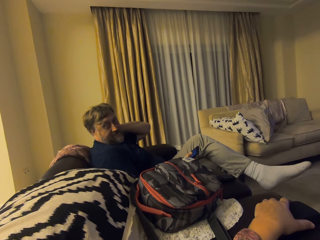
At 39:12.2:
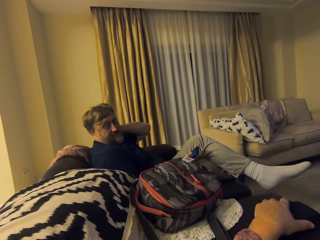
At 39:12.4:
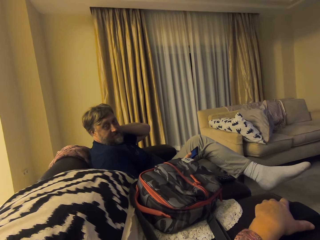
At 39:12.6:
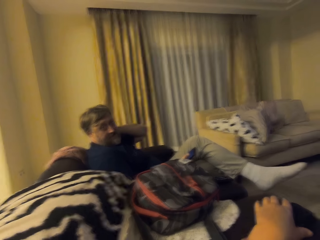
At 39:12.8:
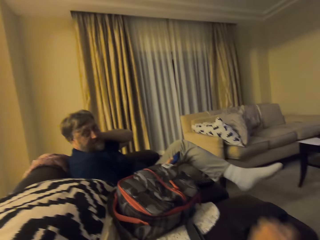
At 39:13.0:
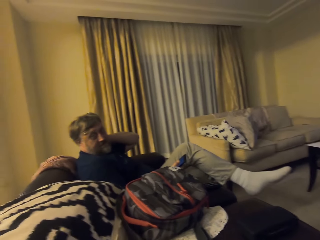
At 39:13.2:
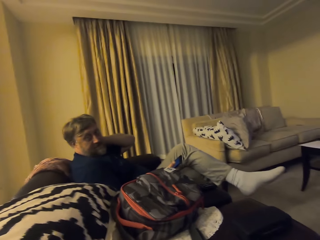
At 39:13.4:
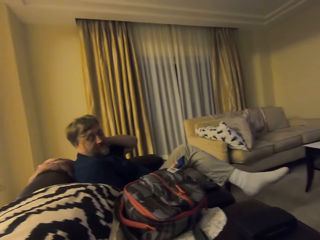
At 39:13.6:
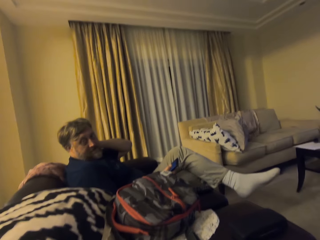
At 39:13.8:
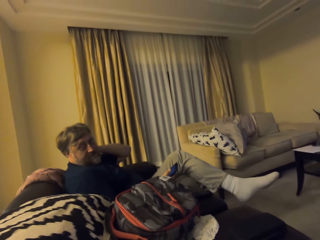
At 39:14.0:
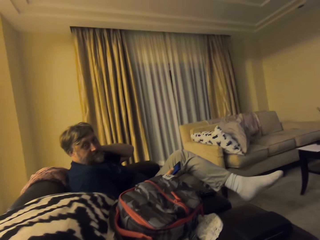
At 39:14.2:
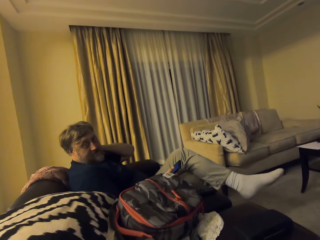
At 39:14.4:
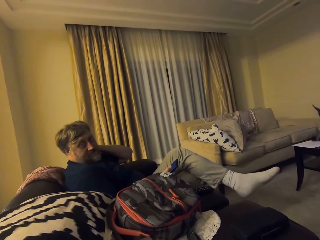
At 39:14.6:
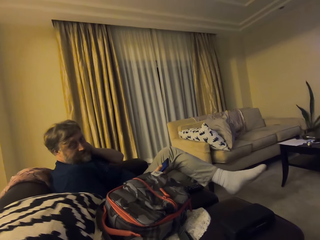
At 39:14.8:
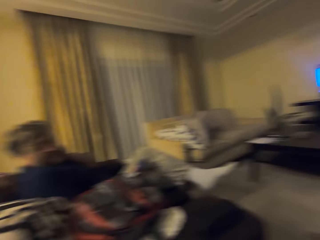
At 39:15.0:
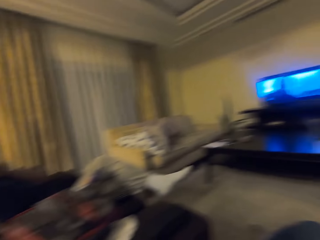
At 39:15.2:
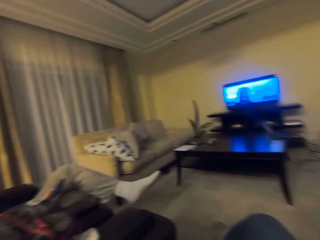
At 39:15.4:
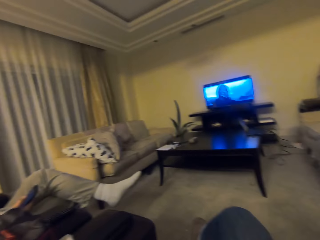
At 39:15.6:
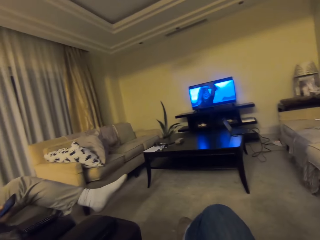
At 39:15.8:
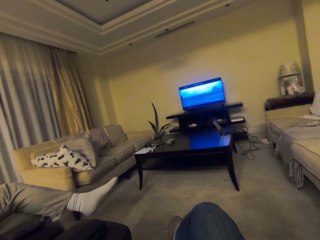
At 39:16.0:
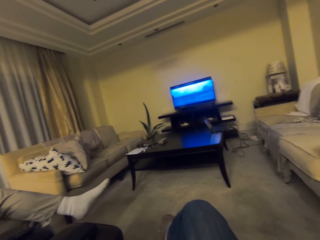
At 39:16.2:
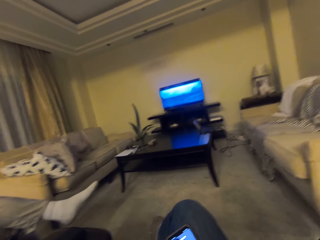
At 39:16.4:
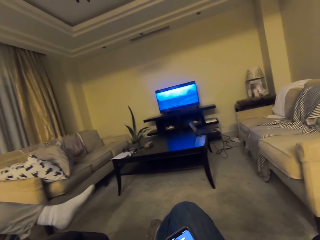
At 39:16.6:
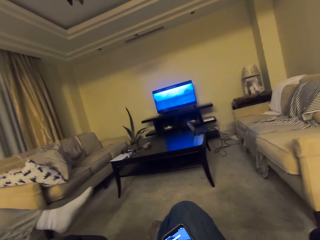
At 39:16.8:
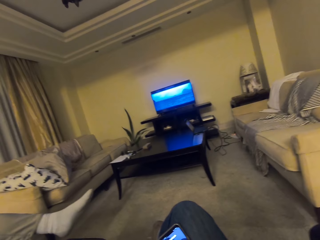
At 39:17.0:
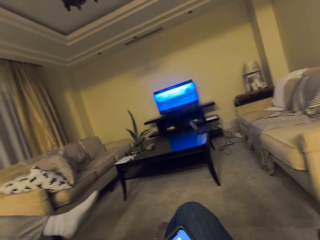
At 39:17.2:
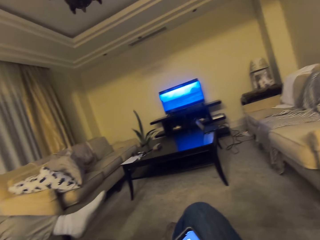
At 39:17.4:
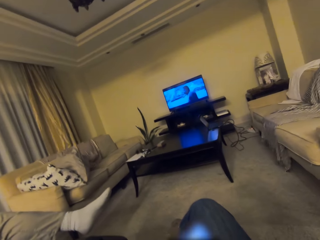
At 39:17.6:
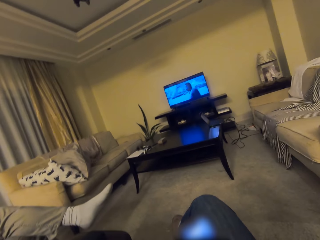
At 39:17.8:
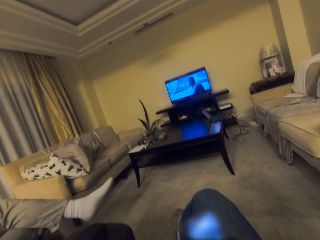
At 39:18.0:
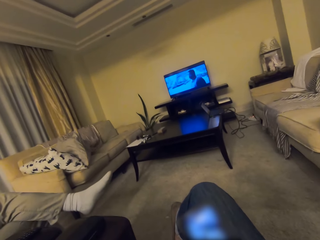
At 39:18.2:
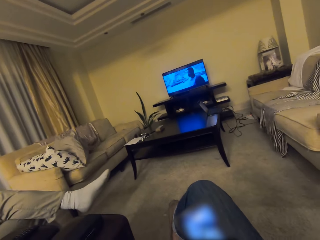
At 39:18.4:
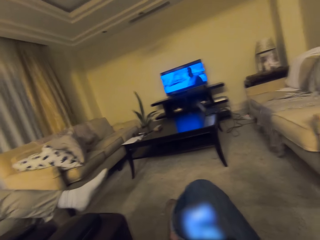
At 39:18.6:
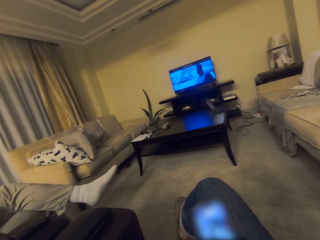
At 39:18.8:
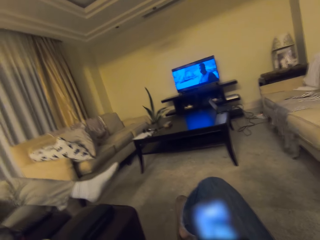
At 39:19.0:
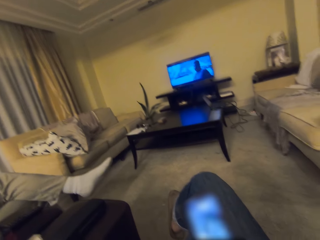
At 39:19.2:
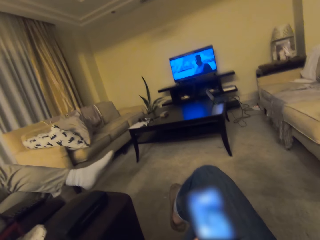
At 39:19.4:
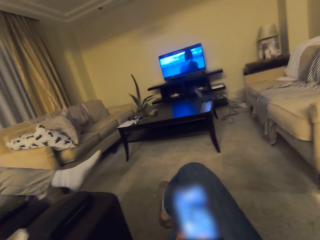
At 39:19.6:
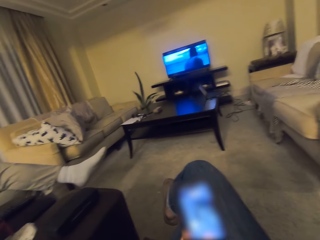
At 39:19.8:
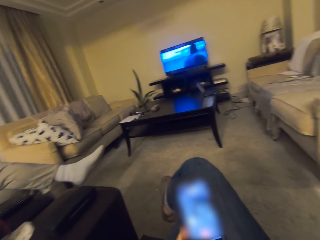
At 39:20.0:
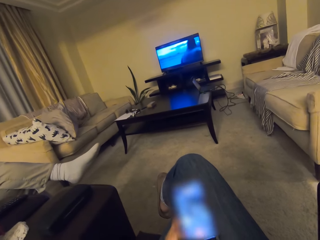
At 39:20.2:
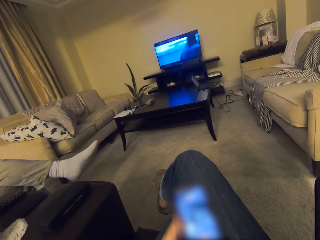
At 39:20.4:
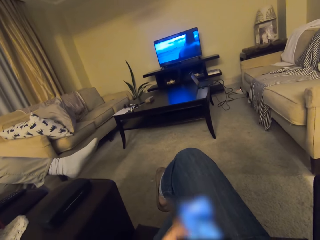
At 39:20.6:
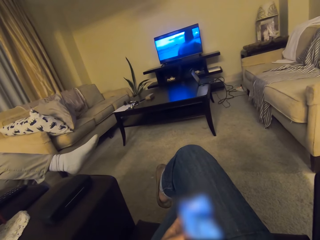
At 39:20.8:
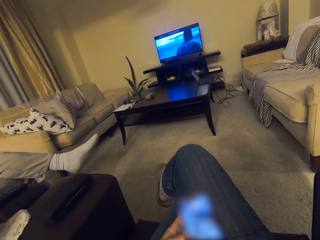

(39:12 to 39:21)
The camera wearer turns around. They operate a phone.

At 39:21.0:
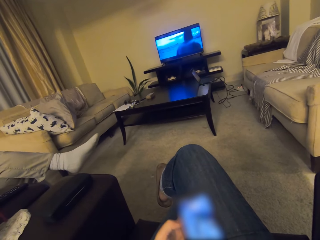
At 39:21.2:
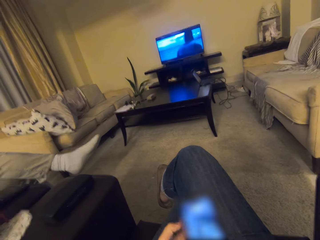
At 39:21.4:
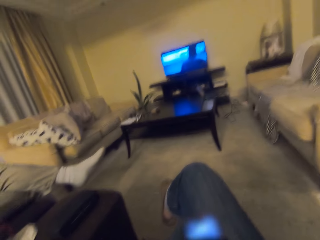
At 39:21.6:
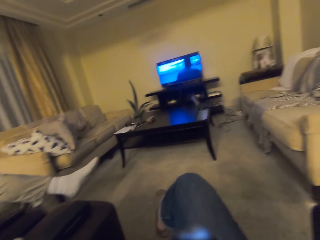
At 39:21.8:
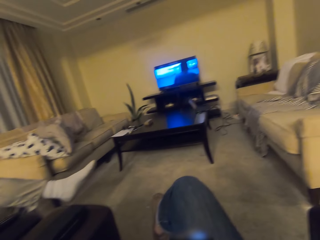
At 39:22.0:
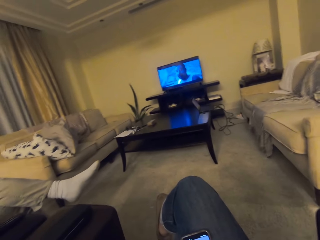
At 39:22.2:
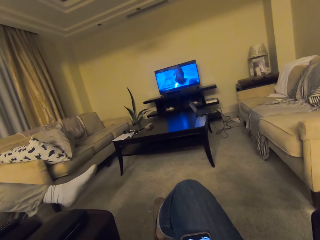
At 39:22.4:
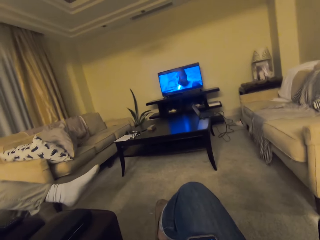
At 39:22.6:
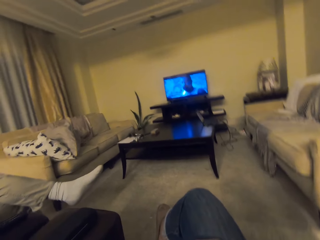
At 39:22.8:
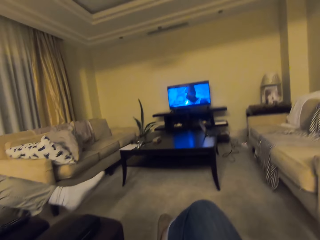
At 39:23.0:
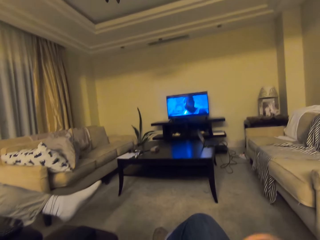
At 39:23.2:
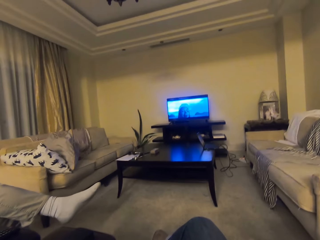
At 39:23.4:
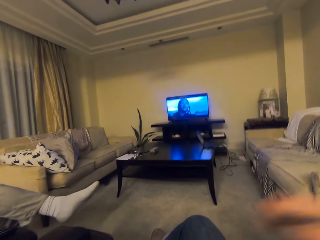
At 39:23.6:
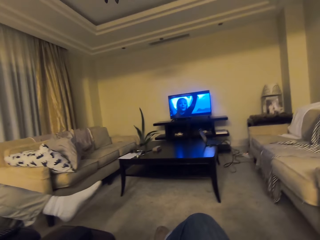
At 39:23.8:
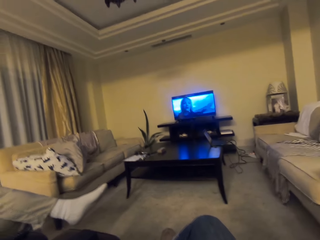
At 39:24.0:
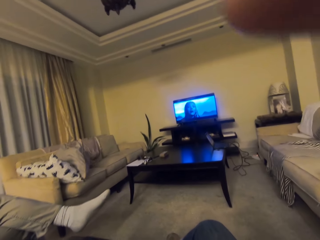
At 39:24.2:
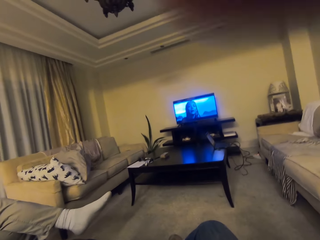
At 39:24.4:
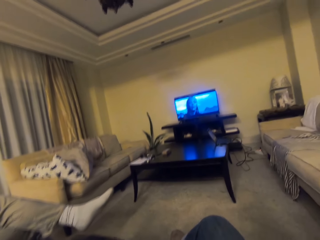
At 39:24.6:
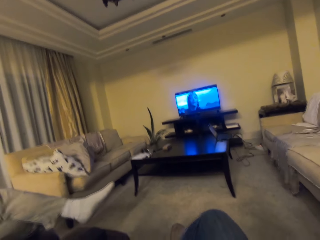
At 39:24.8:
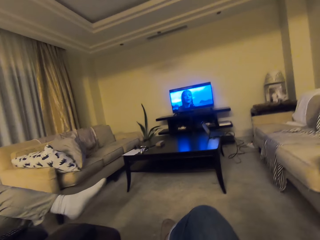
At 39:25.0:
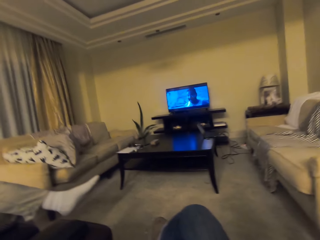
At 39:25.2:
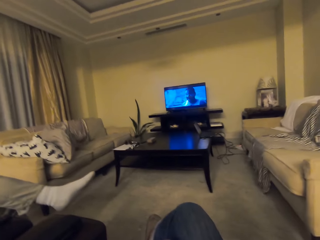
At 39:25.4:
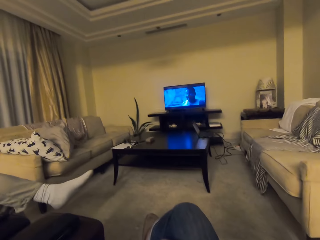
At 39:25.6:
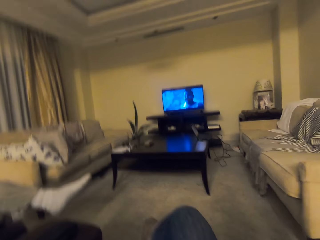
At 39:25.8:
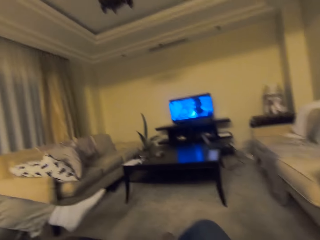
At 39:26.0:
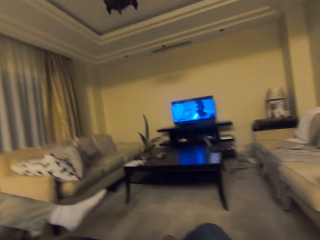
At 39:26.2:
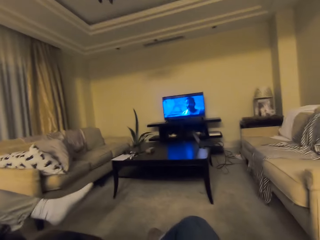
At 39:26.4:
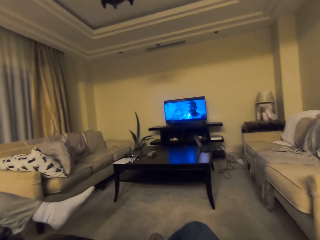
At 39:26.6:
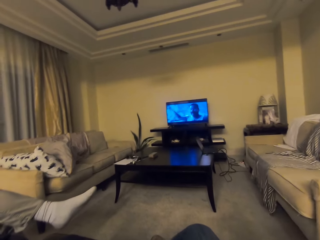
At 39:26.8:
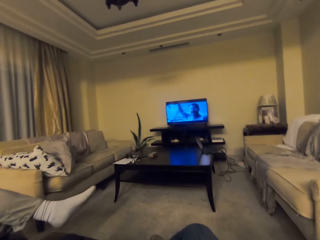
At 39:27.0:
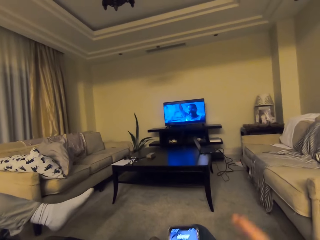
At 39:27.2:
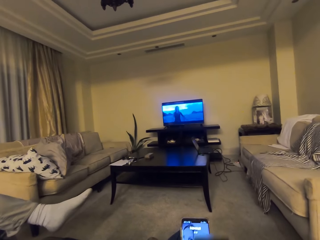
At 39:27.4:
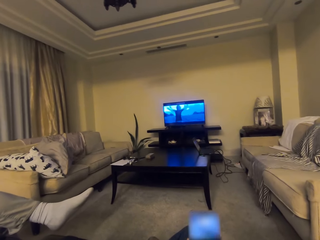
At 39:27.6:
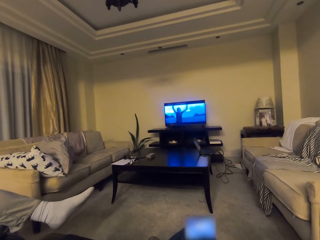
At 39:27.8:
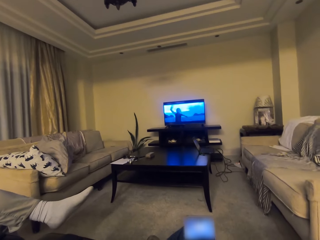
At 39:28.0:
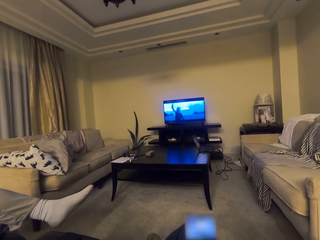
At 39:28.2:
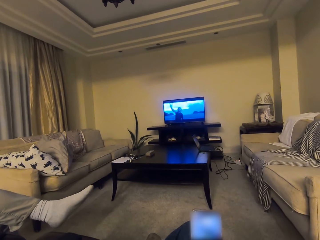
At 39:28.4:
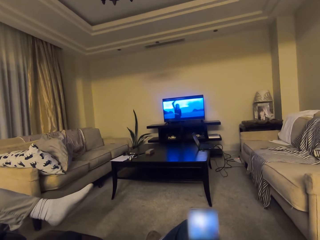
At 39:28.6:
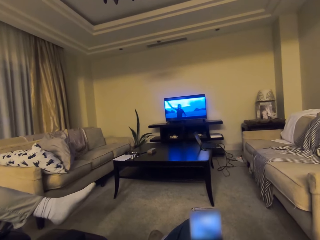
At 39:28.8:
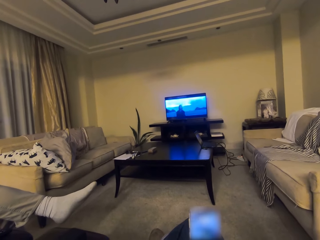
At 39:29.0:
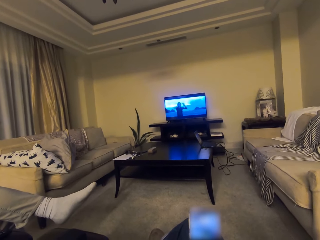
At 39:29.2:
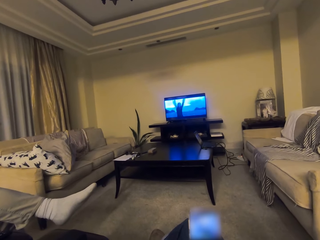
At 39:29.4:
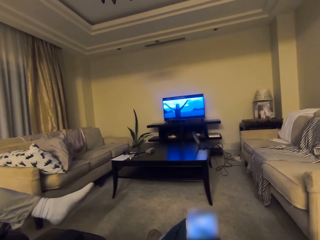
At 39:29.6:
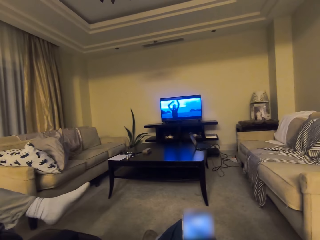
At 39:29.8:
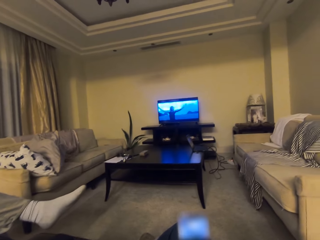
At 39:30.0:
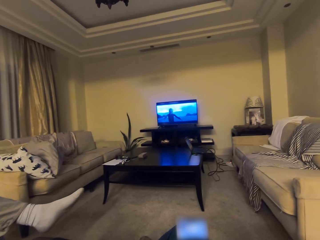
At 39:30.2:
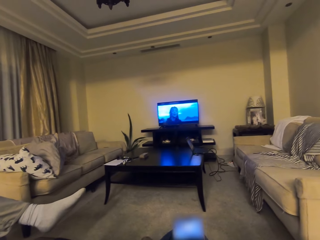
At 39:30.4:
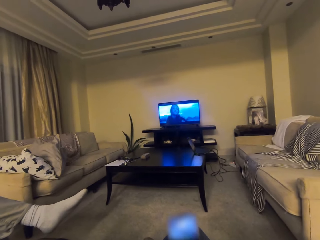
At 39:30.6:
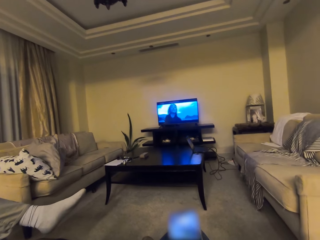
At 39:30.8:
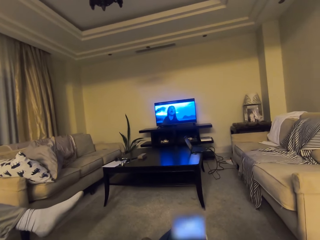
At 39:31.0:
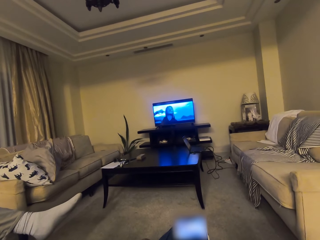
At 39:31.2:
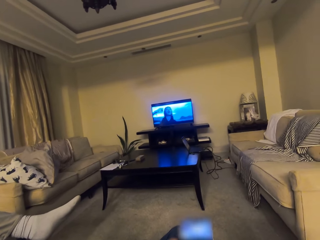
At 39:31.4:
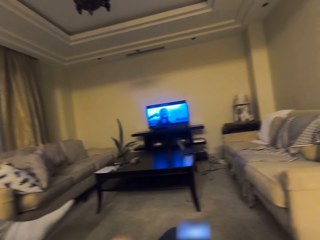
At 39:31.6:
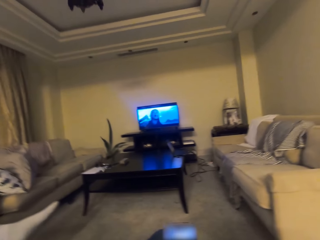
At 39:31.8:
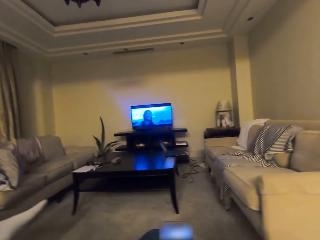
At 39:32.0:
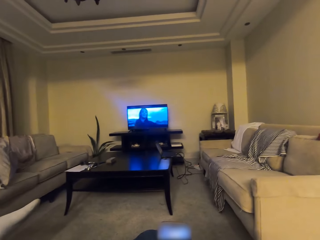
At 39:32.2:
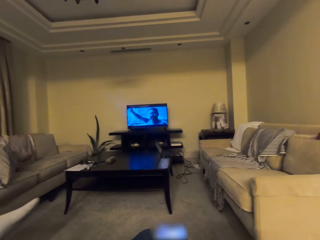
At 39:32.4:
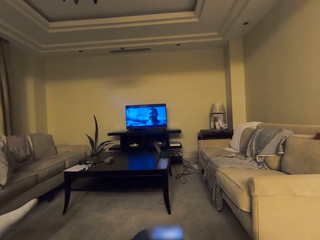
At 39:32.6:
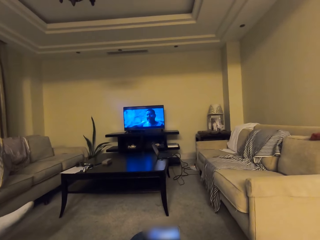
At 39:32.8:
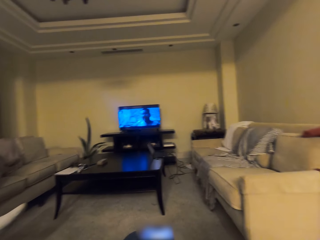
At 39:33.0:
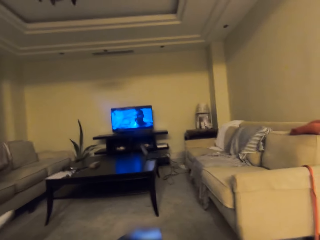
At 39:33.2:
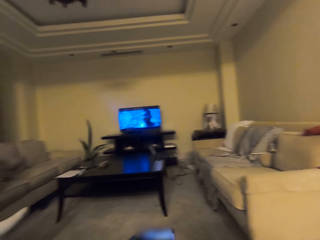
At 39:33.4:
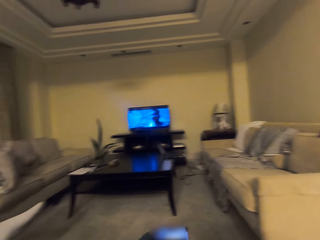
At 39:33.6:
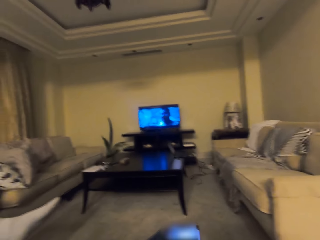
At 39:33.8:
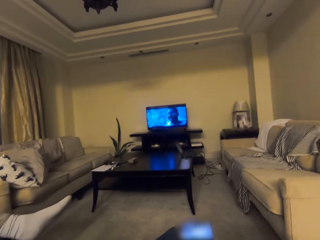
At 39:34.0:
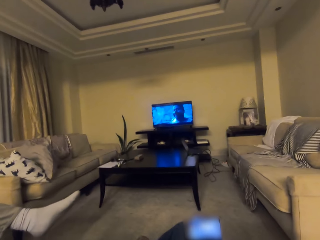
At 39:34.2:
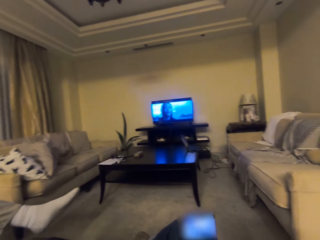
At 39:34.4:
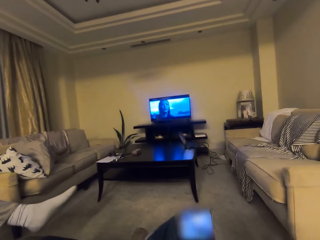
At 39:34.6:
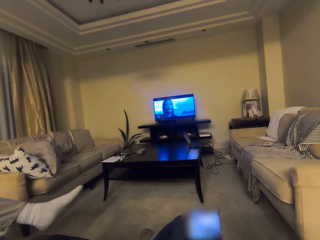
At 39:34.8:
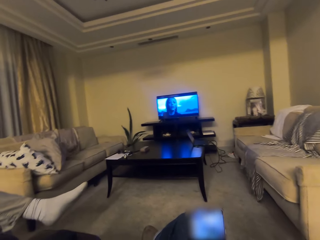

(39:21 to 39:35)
The camera wearer adjusts the camera. They operate a phone. They watch a movie via the television.
